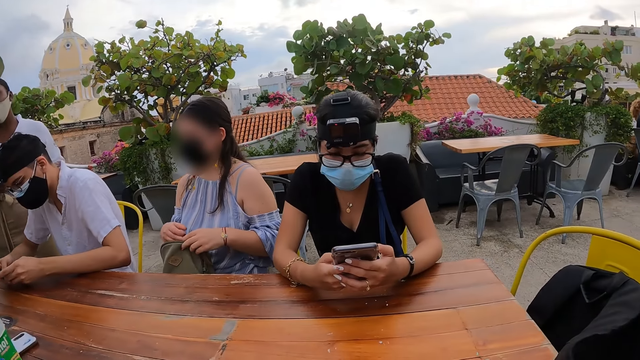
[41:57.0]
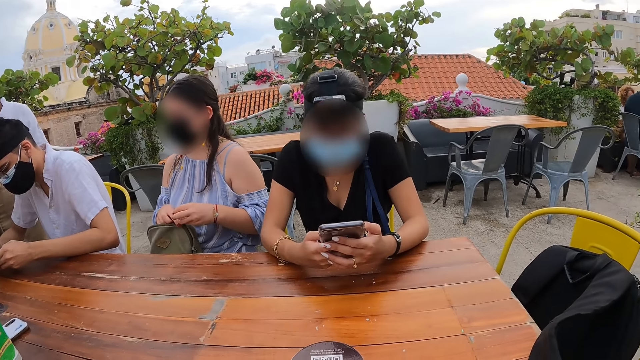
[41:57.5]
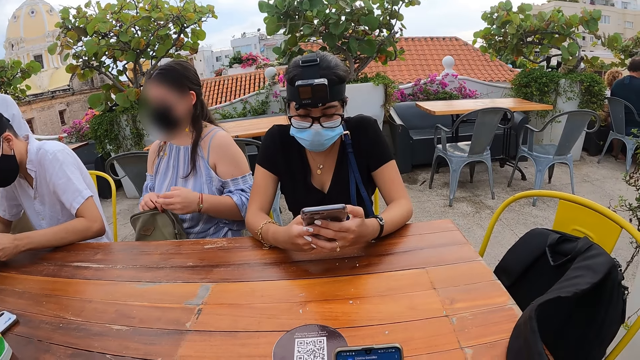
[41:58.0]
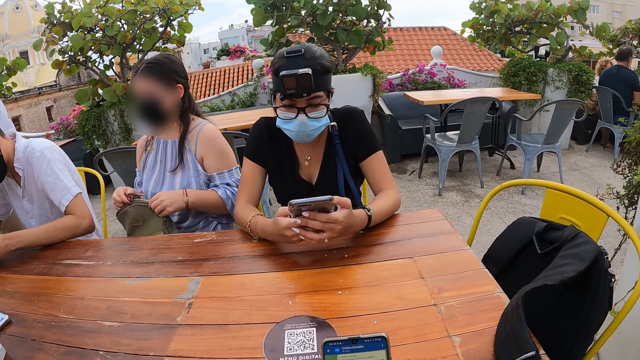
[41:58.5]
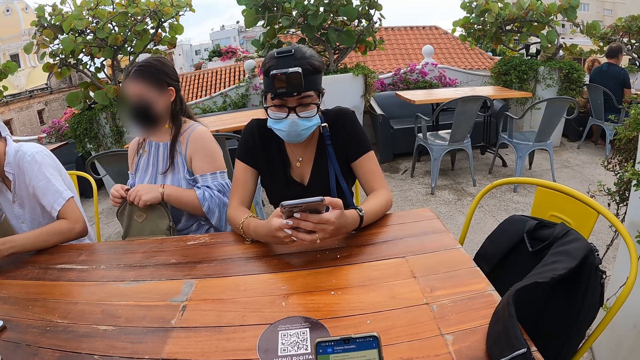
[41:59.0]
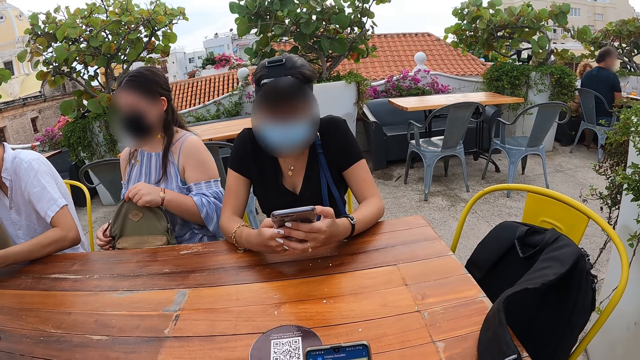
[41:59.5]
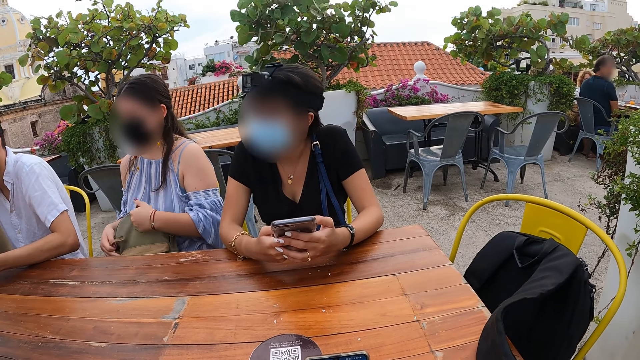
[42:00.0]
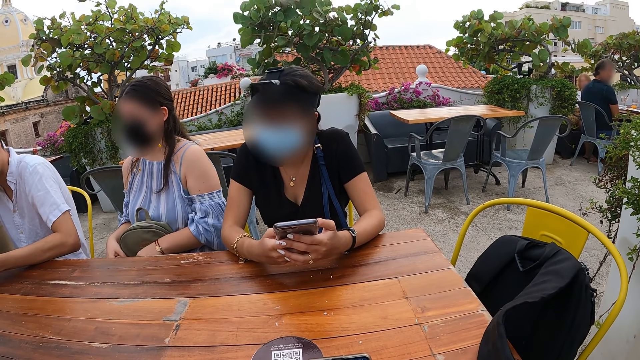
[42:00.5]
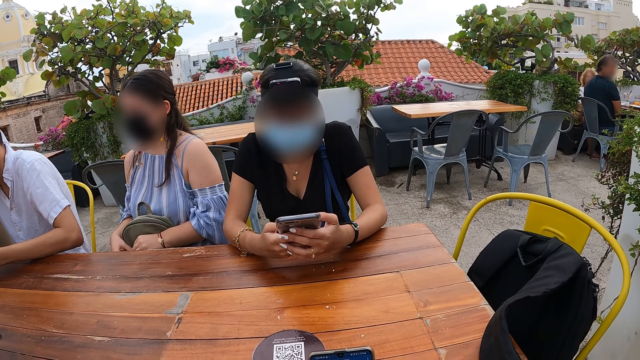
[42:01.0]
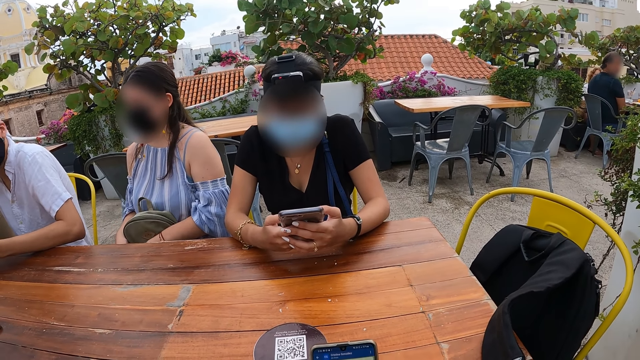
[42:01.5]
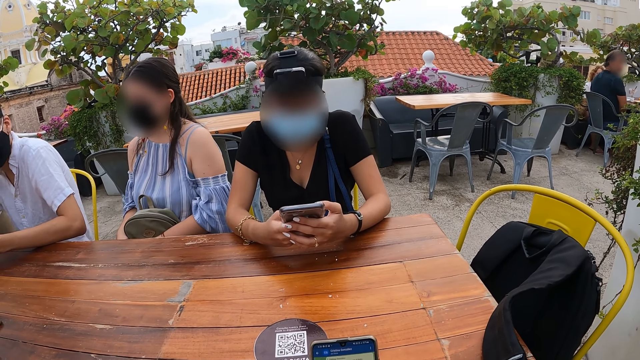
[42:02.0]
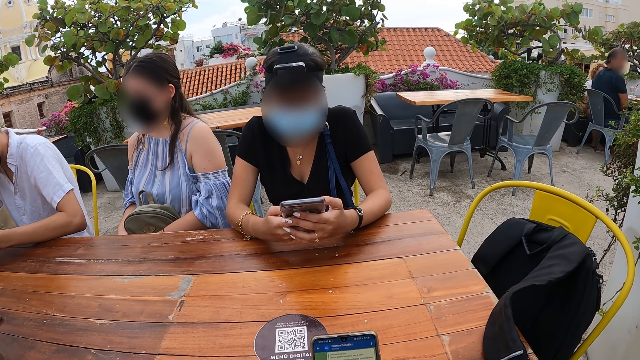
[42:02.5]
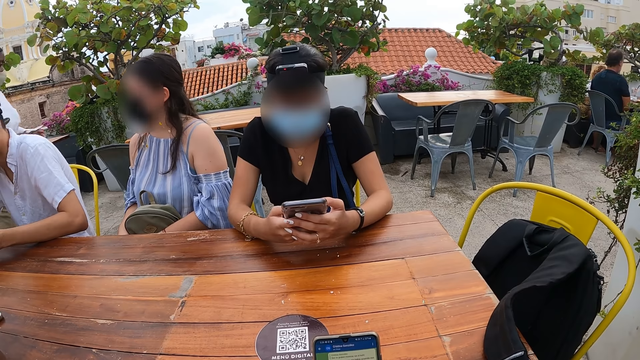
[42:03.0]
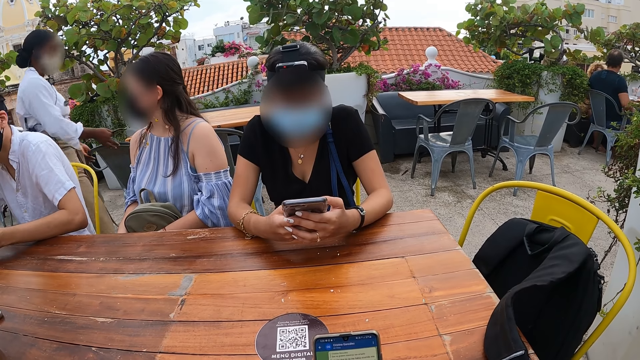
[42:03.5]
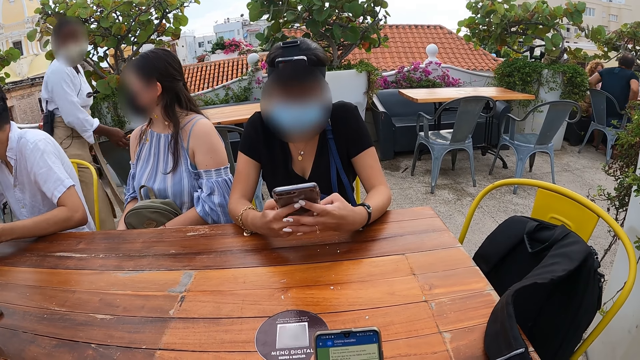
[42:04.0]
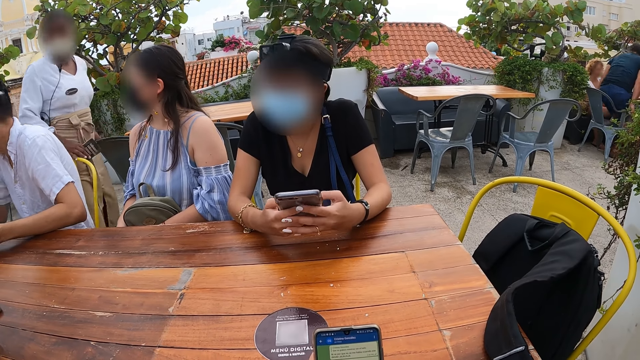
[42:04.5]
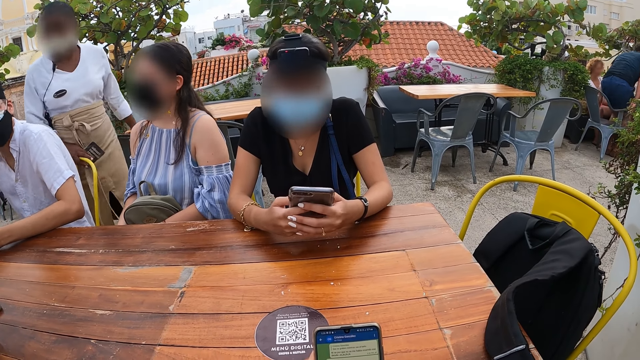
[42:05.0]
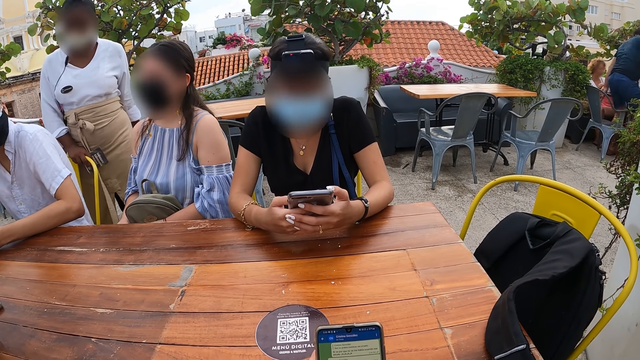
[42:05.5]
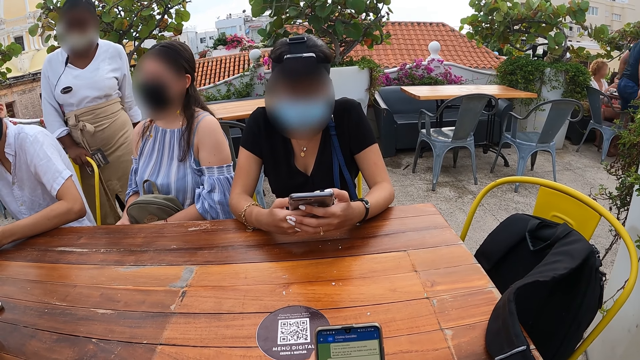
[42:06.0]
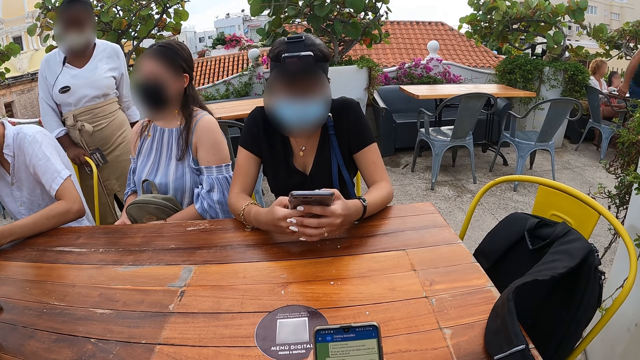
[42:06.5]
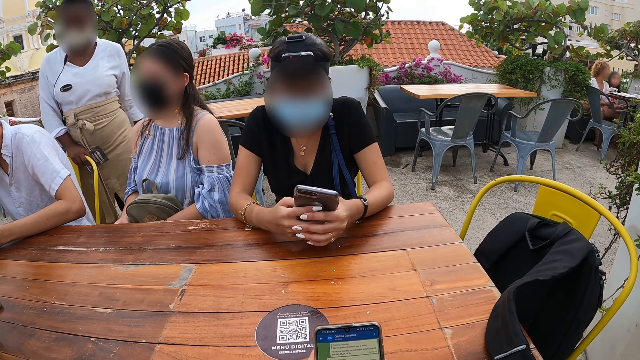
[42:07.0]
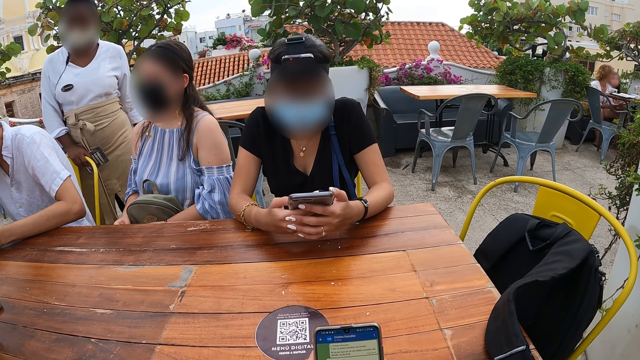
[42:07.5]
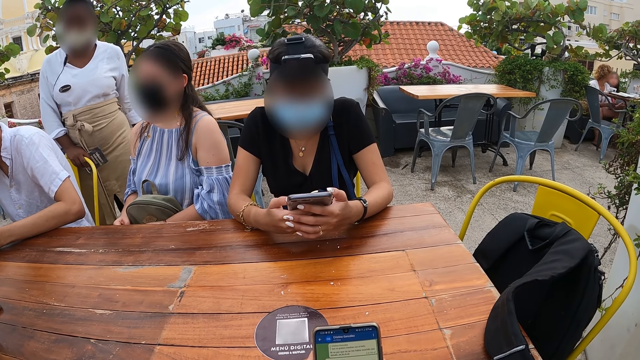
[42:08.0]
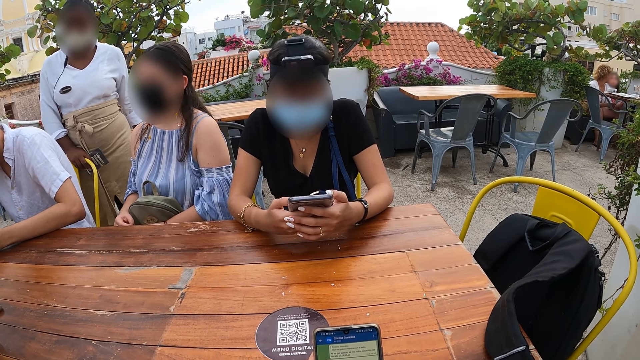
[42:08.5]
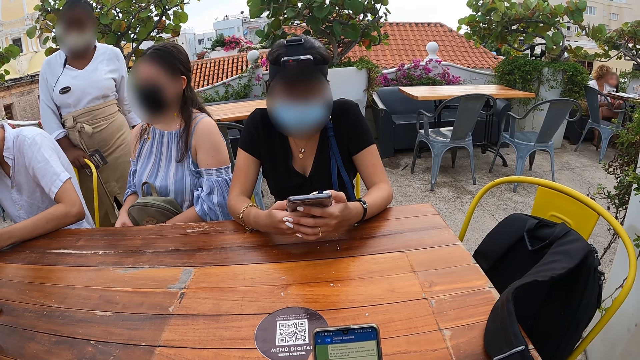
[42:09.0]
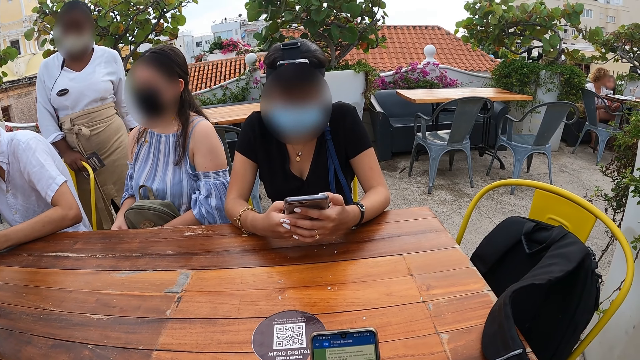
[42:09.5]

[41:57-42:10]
A woman zips the bag with her right hand. A person holds the phone with both hands. The woman holds the bag. Another woman stands behind a man. She holds a chair with her right hand.

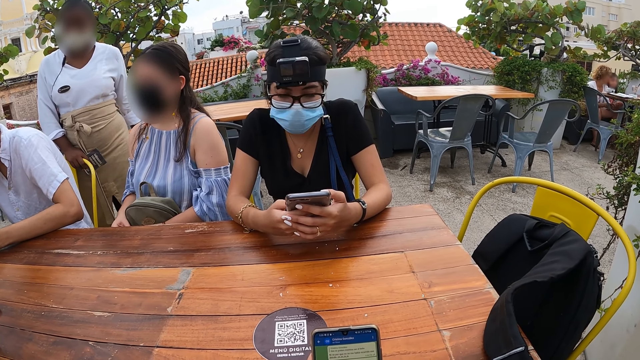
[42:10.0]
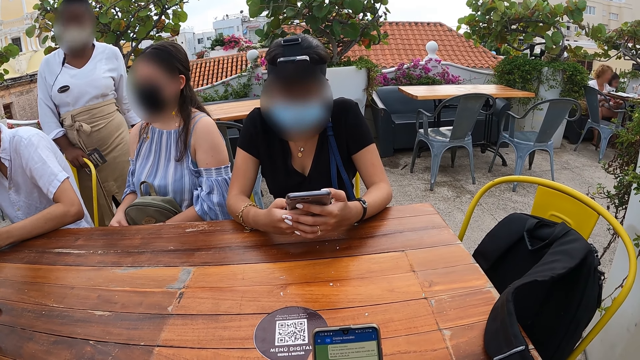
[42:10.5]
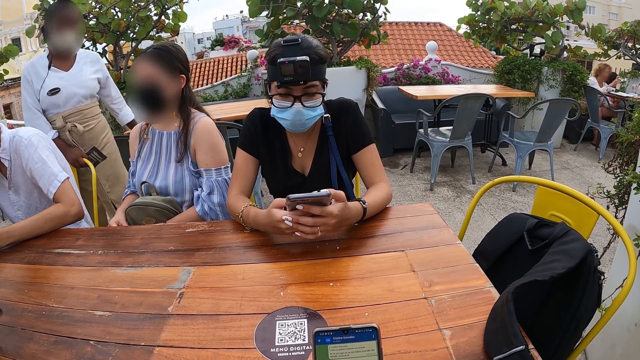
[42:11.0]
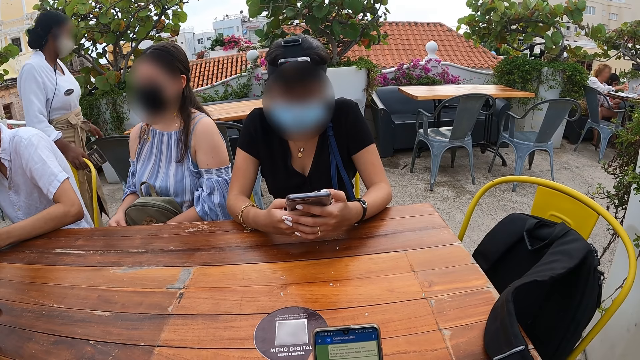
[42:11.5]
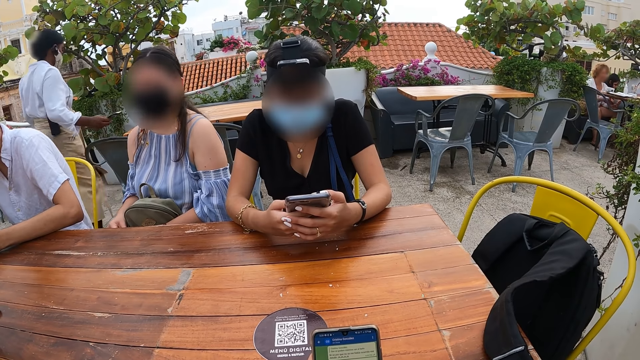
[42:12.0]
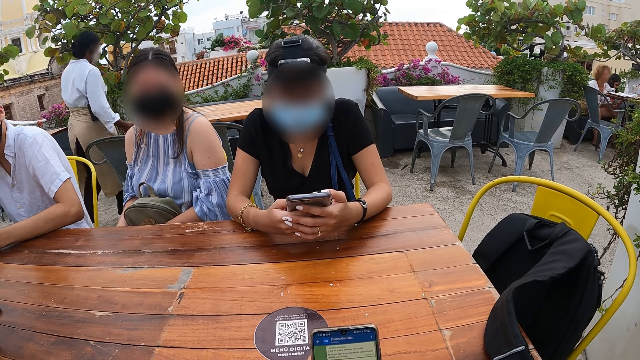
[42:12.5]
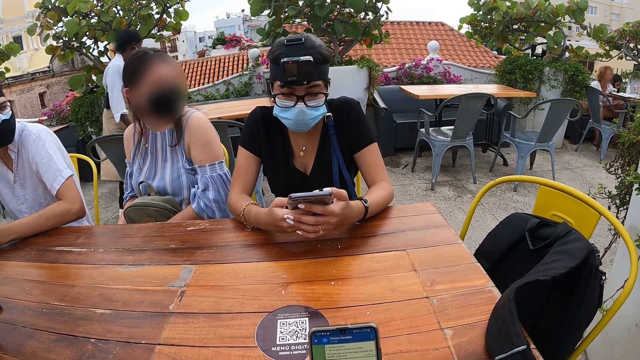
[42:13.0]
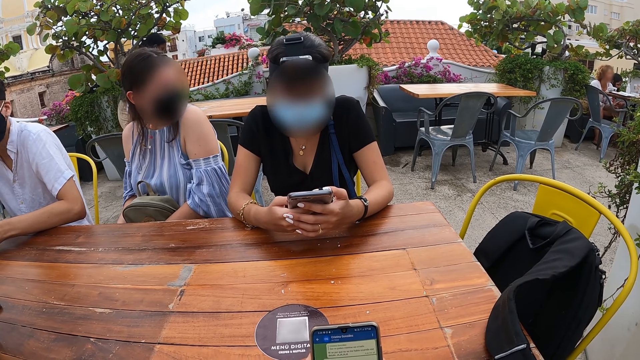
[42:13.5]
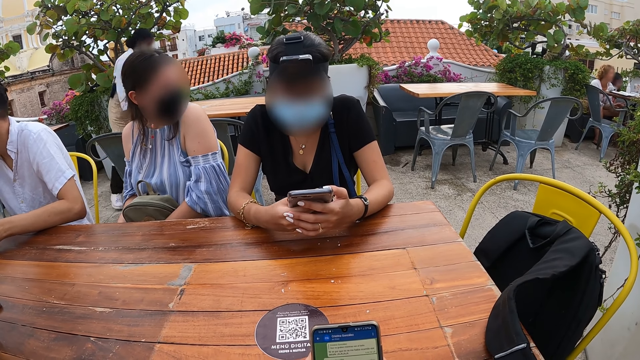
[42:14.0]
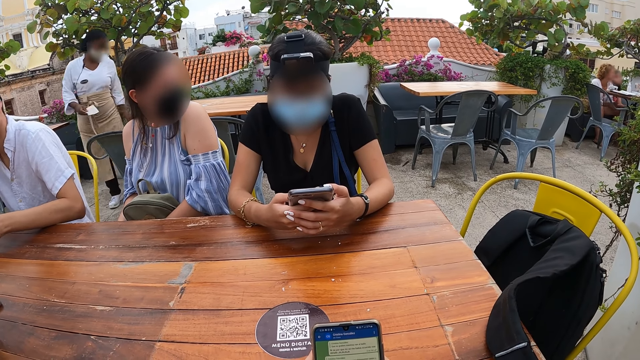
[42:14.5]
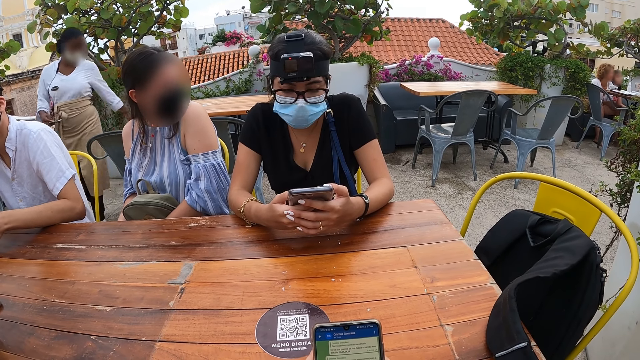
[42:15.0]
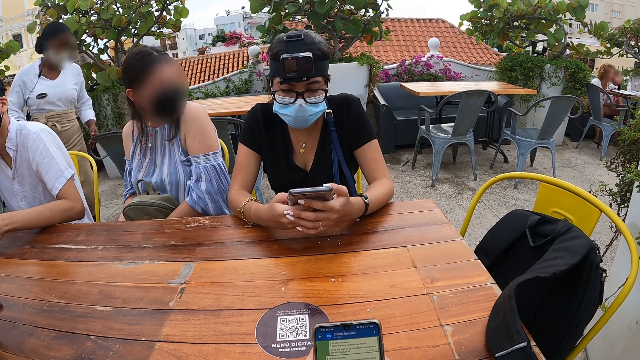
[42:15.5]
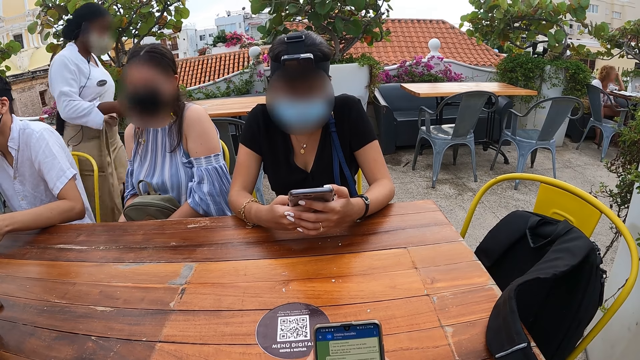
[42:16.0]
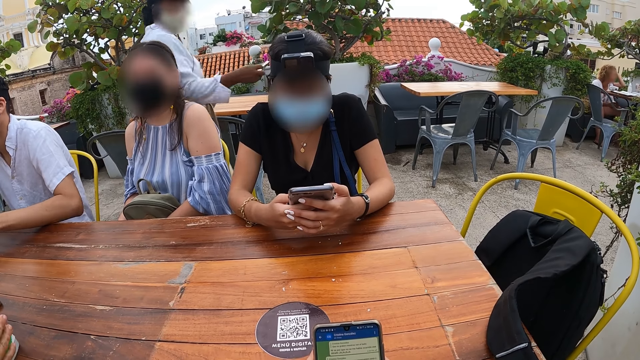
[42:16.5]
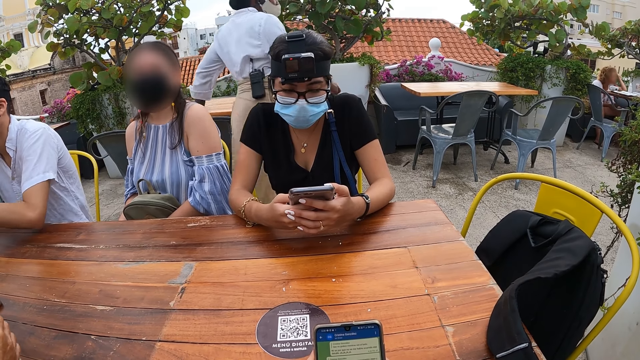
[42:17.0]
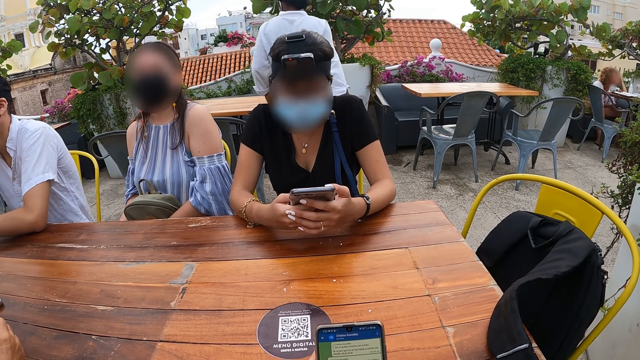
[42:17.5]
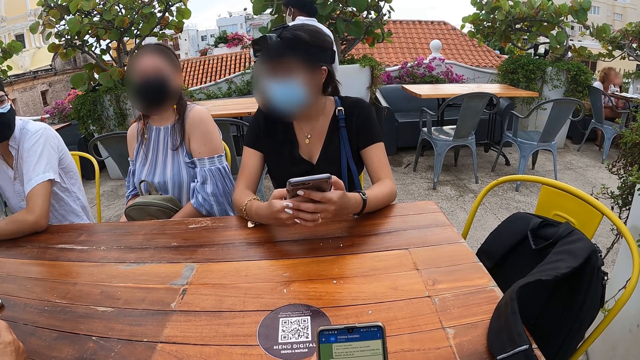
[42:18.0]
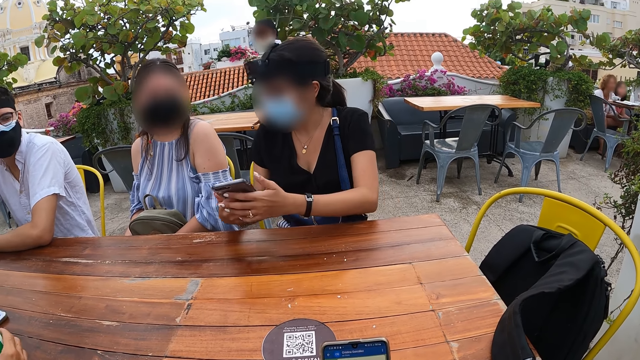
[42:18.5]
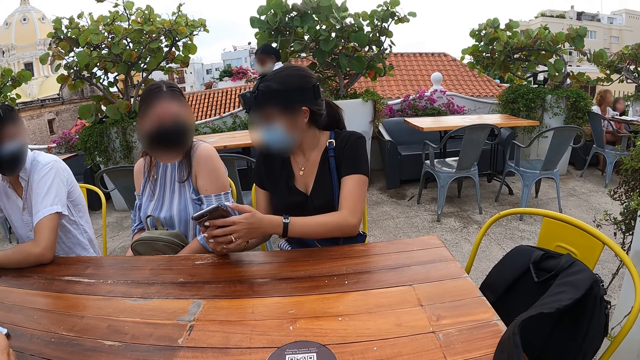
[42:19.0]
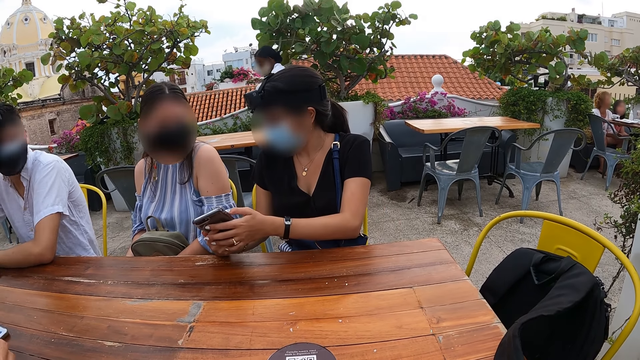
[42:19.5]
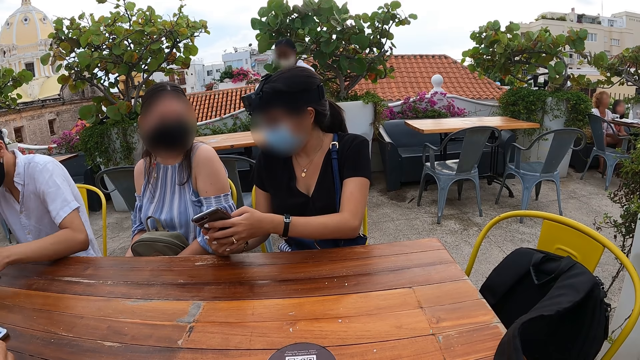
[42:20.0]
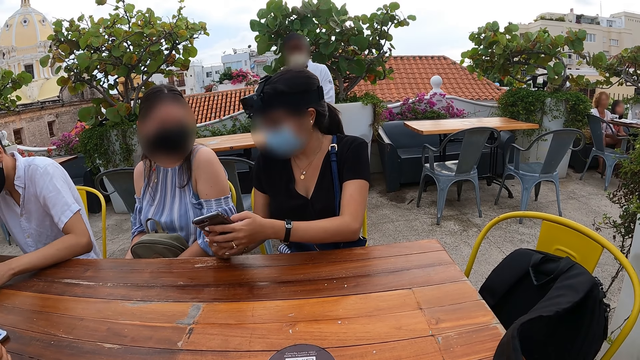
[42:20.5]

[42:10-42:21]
A woman walks away from a man. She walks past the man, another woman and a third woman. She moves the table with both hands. The second woman looks on the phone.
